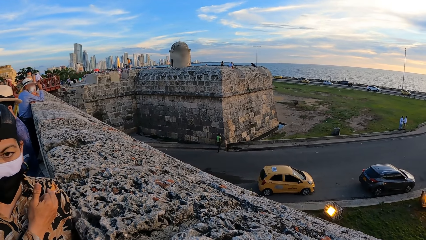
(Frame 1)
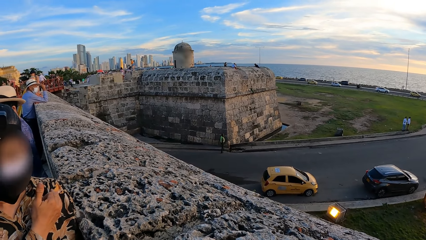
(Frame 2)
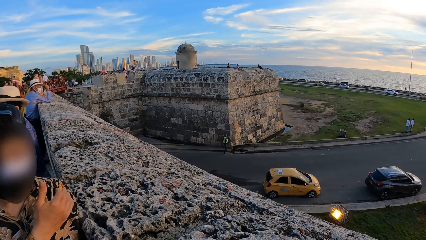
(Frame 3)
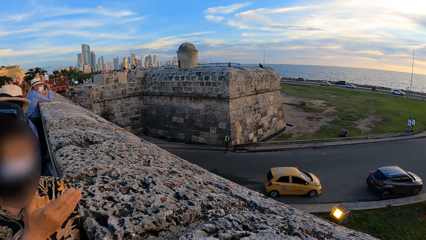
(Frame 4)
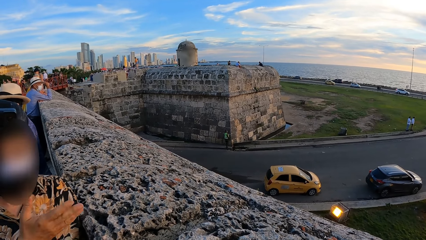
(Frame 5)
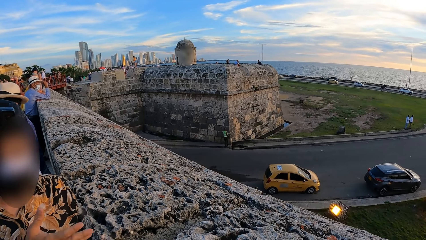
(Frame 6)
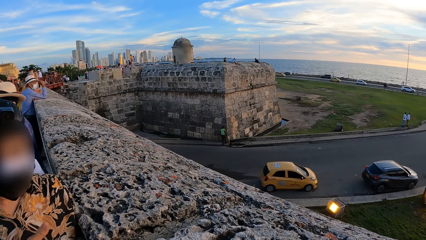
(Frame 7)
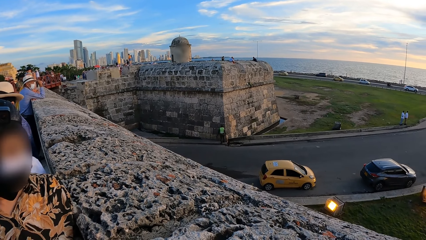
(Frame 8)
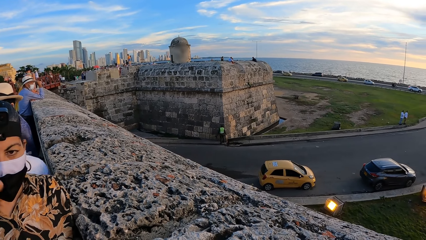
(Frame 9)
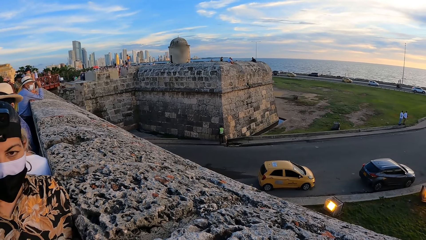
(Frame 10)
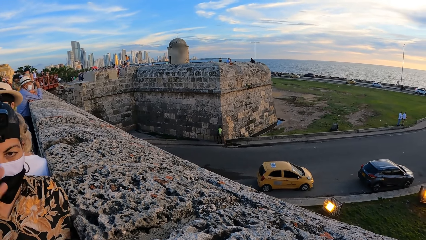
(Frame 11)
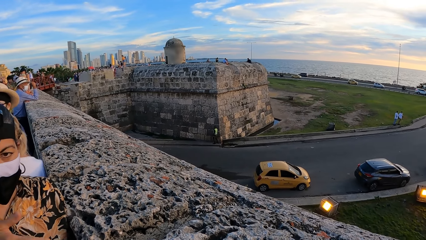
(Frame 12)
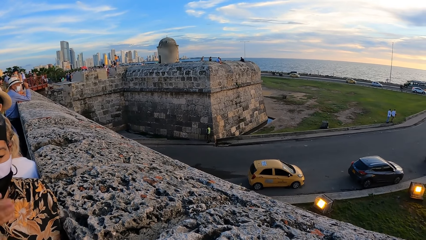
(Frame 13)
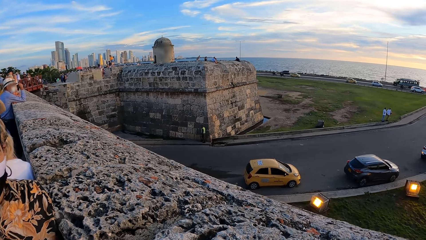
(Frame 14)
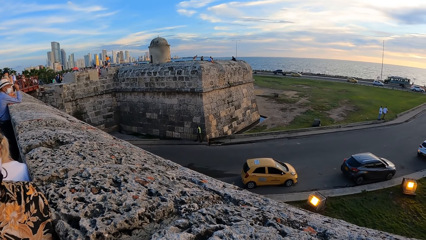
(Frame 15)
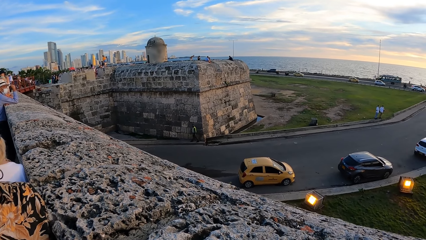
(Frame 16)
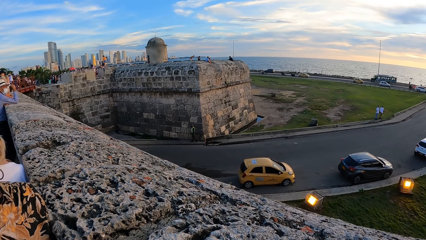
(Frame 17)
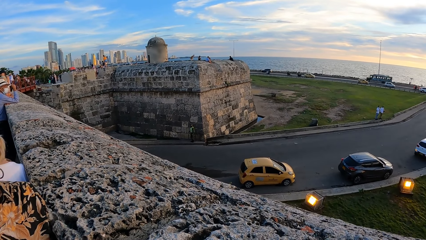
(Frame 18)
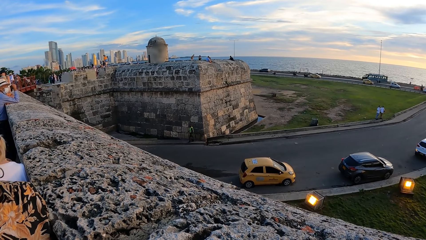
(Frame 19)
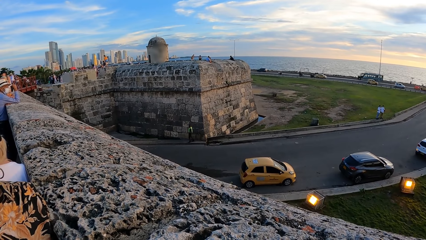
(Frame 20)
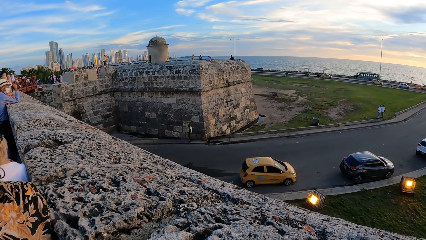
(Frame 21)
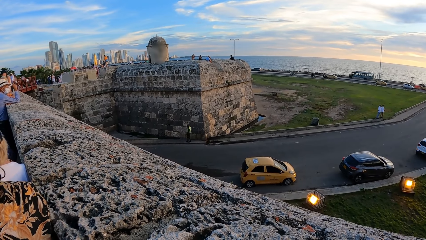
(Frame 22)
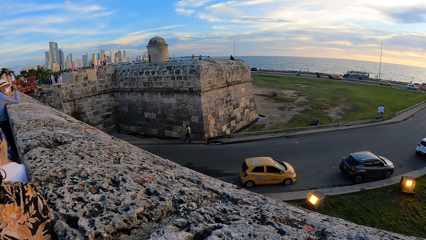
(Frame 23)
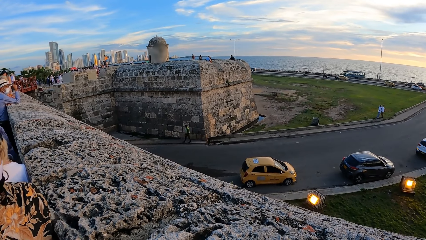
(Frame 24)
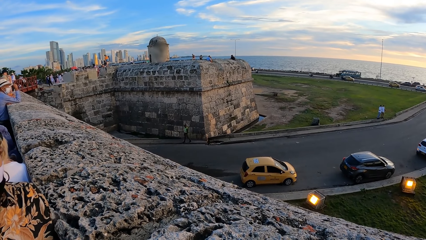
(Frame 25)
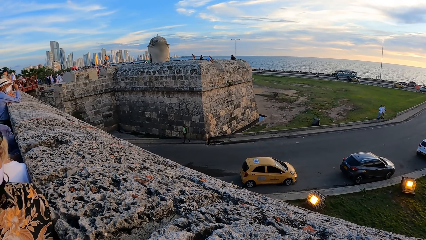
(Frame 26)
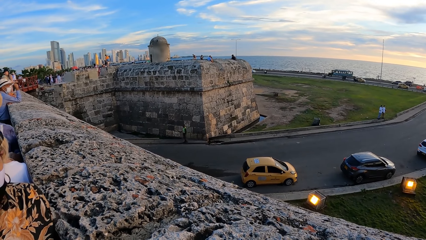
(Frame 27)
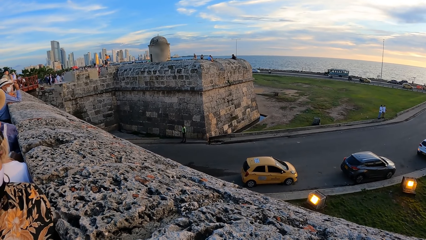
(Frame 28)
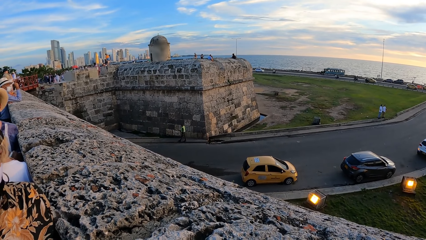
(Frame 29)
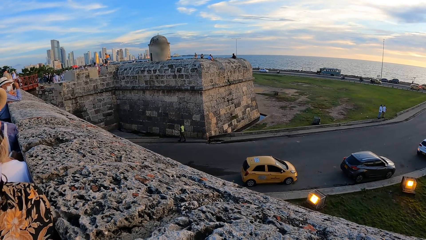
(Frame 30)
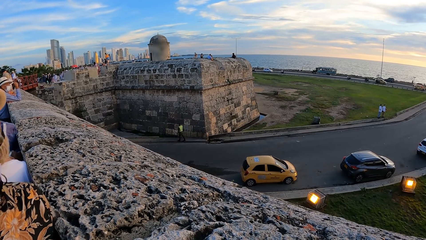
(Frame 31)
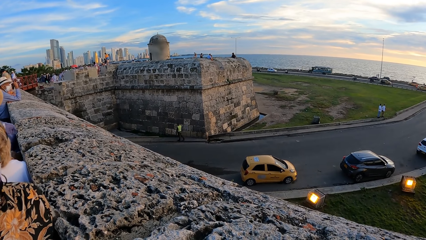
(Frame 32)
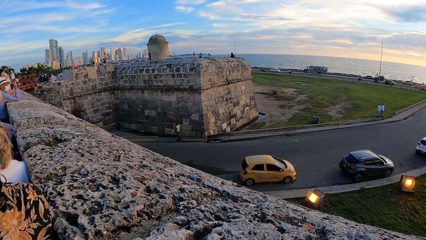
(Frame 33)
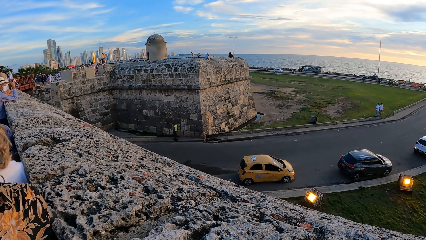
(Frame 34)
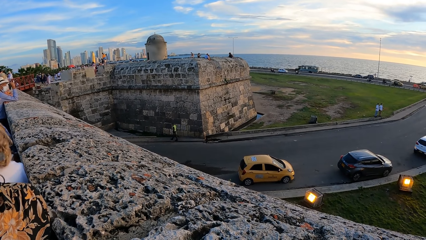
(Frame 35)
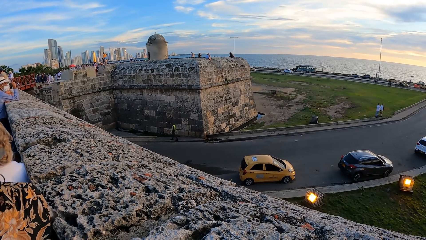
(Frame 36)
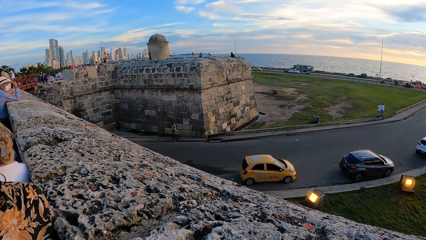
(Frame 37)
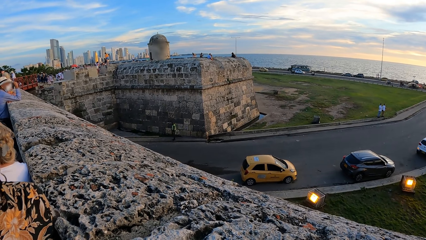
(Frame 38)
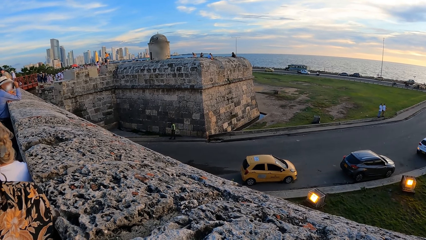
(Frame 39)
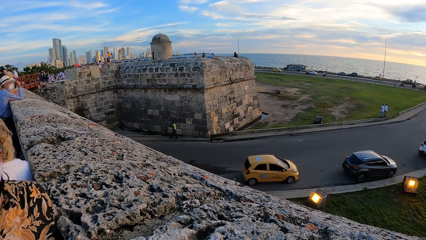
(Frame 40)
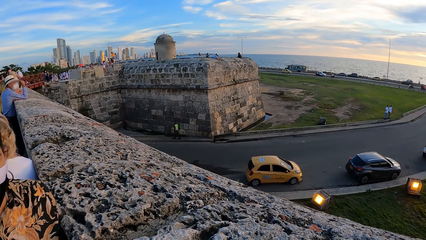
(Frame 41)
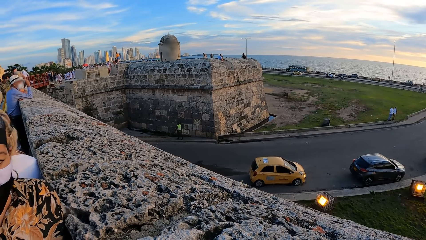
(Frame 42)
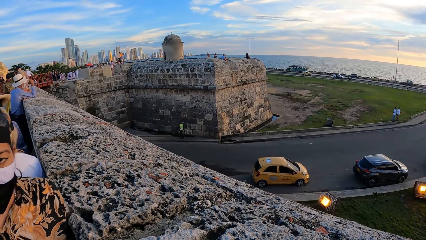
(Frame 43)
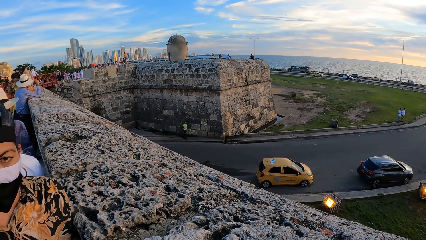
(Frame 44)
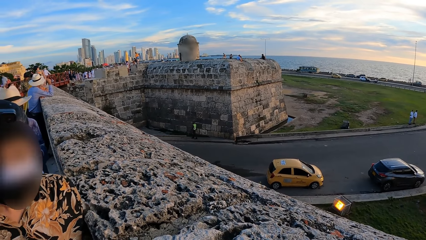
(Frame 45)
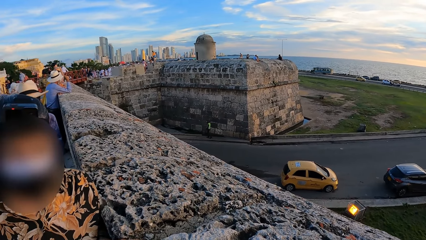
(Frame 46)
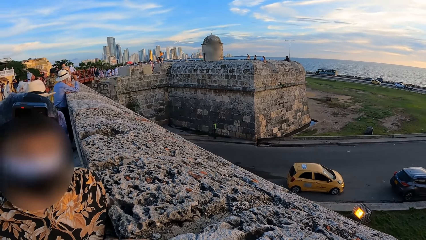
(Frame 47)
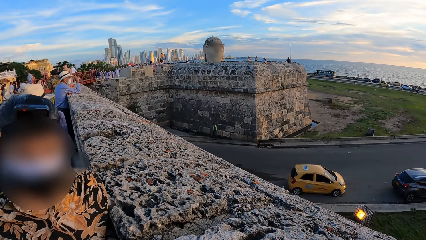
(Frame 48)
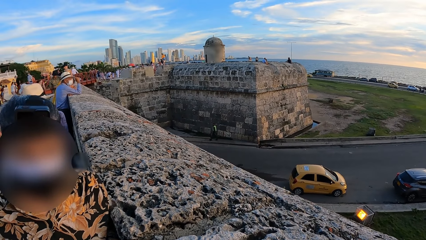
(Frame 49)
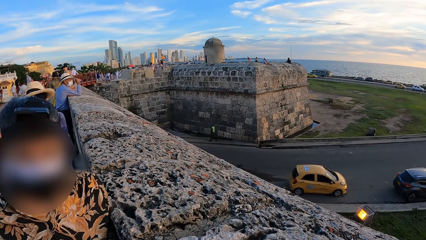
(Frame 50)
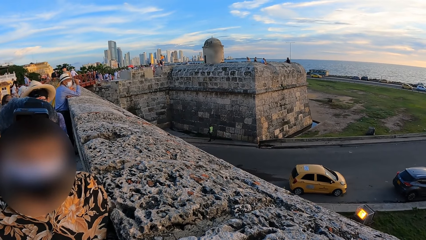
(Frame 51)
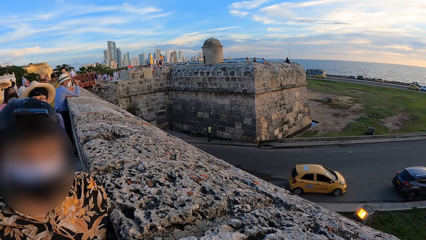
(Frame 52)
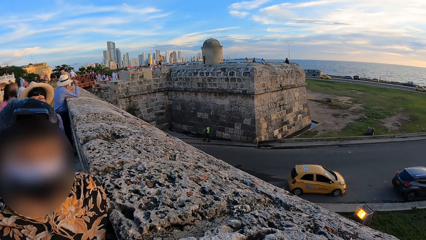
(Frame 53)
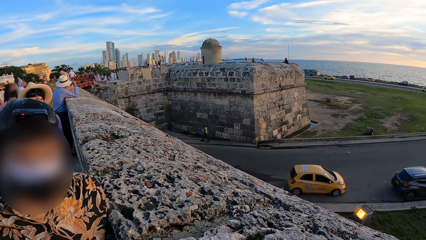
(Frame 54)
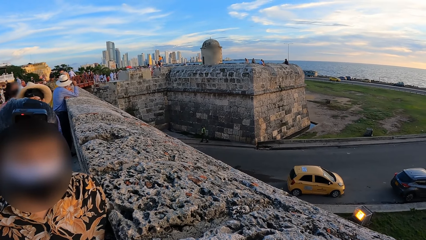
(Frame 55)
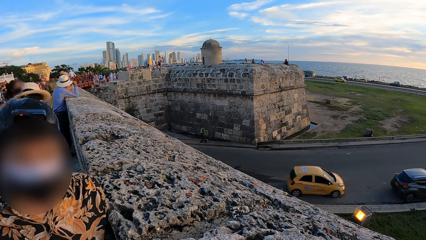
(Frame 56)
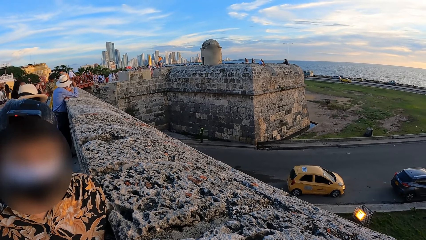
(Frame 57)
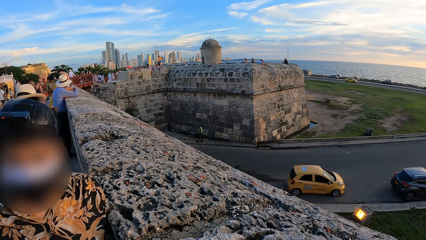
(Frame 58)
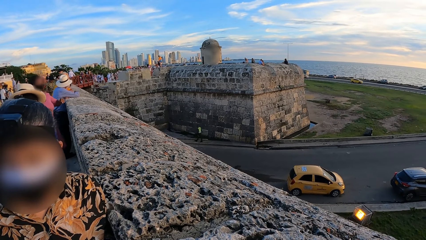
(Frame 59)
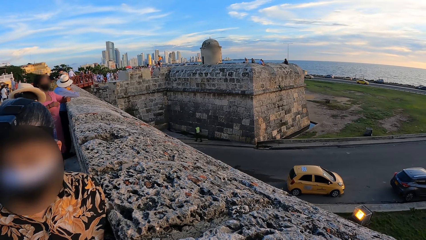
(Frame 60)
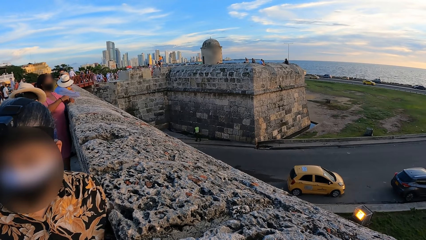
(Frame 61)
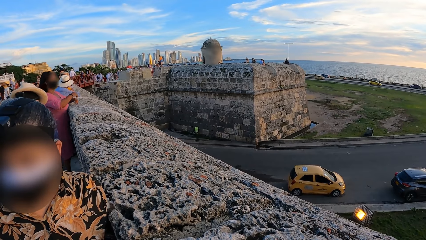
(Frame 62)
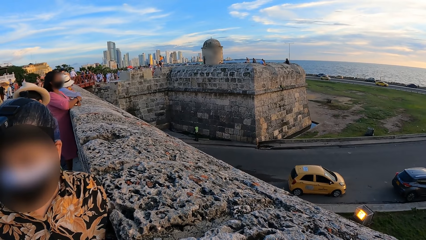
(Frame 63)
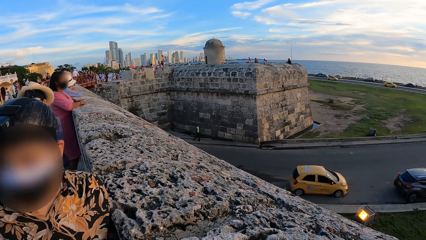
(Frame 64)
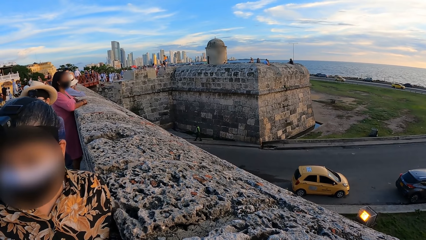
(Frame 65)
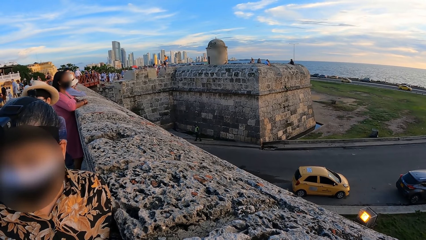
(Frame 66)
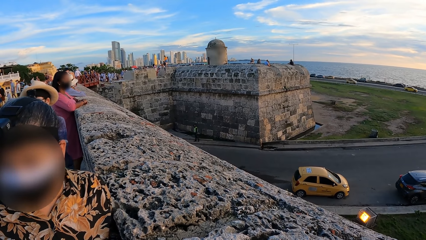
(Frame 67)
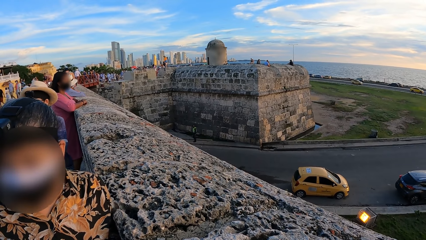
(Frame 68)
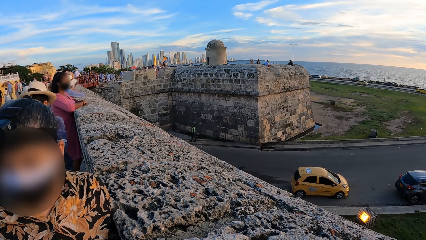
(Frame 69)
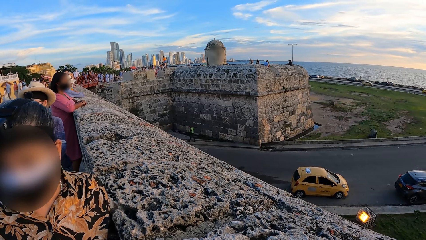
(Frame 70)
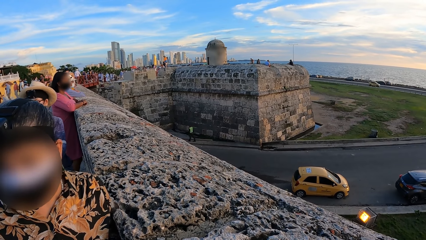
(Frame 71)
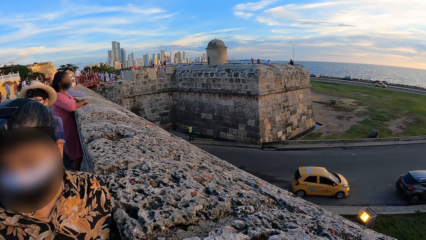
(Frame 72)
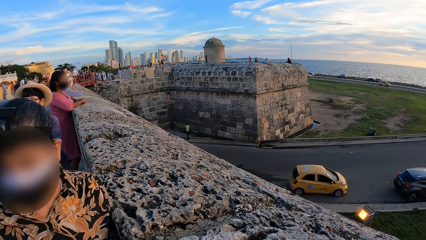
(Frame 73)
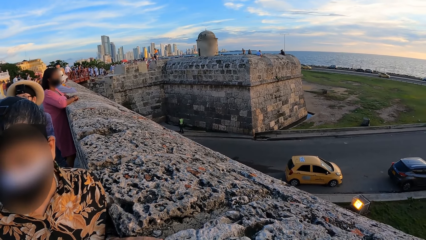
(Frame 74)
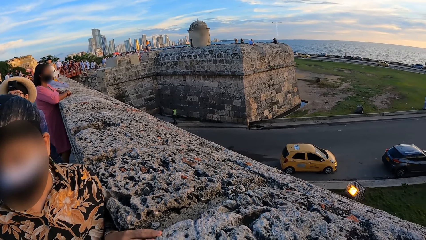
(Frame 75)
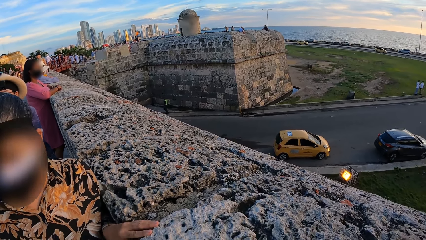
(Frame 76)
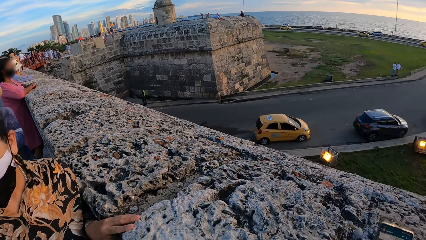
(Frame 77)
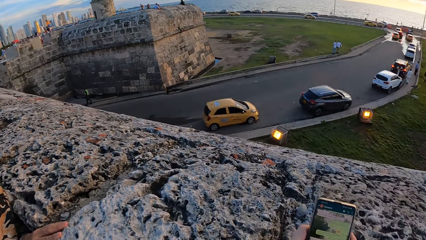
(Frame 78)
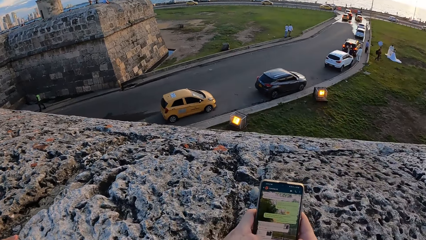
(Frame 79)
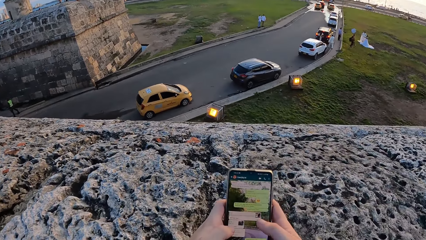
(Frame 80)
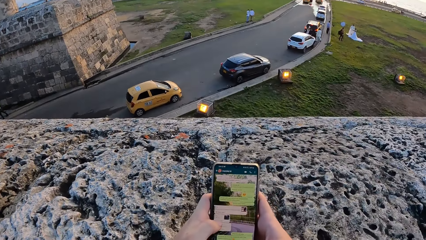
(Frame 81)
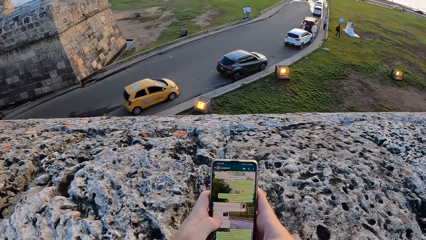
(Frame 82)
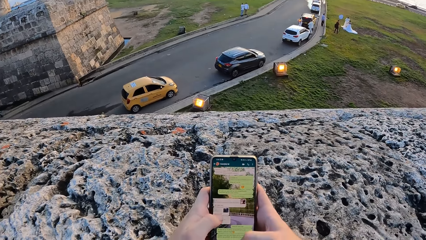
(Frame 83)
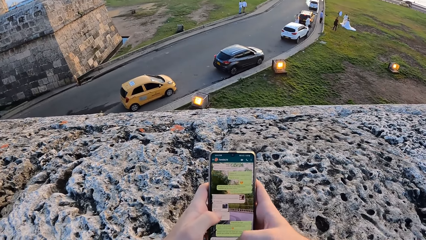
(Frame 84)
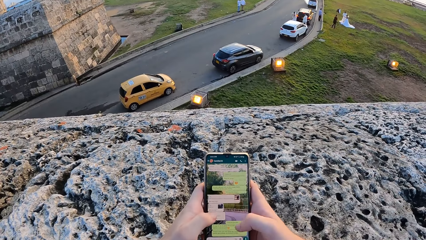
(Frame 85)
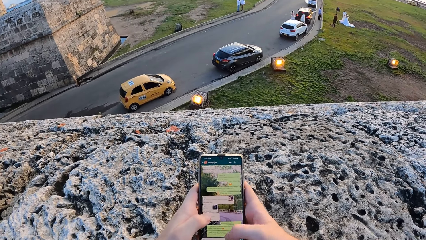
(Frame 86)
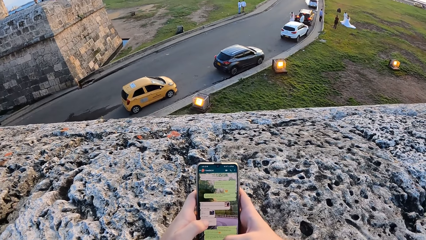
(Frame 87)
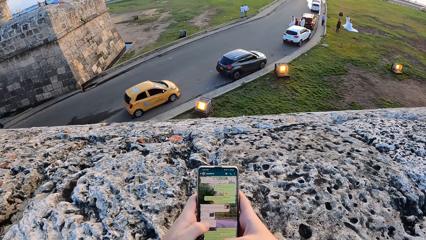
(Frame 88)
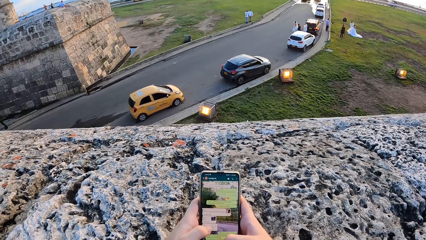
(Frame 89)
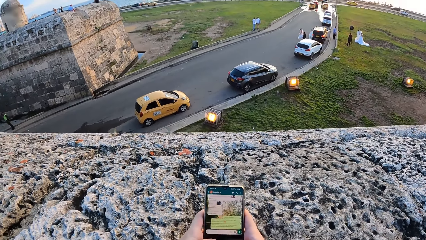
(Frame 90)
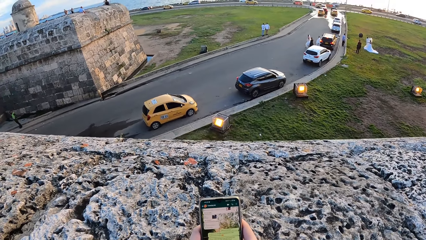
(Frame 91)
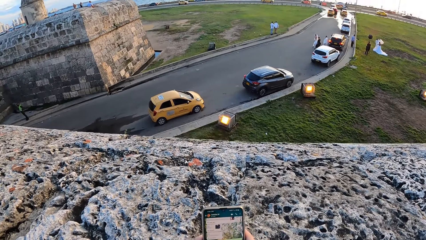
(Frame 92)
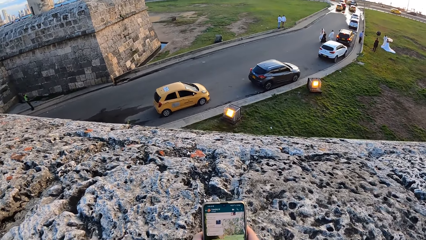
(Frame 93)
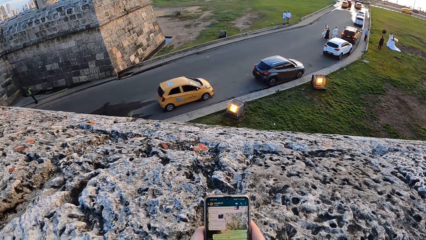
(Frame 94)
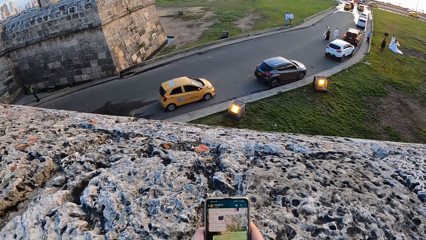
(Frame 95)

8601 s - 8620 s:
The third woman leans on the wall. The first woman leans on the wall. The camera wearer presses the phone with both hands.
